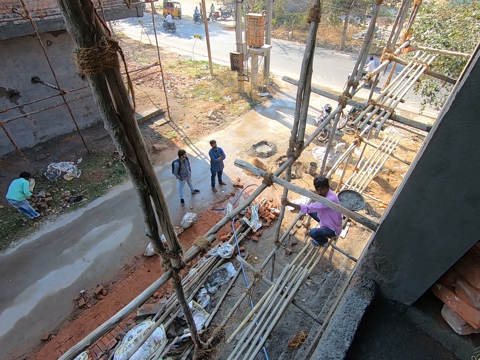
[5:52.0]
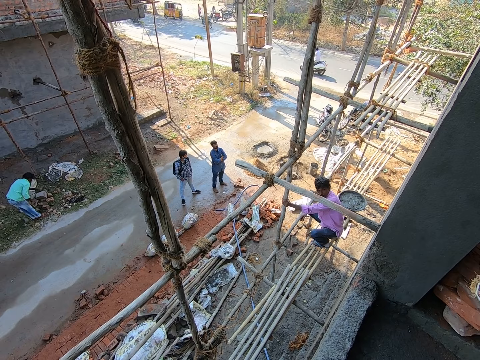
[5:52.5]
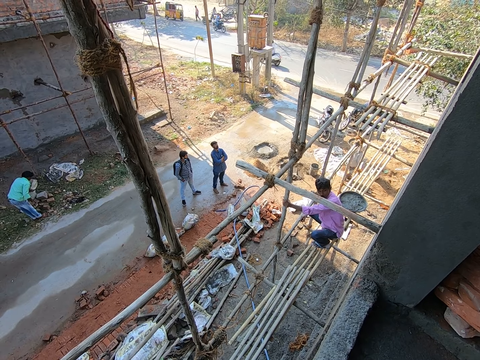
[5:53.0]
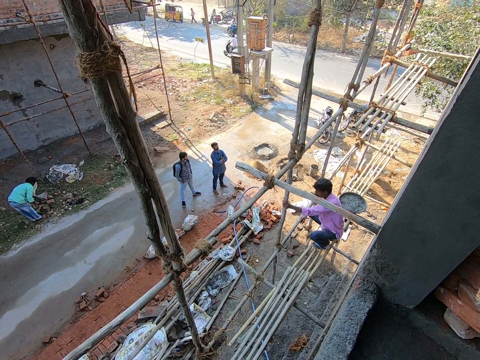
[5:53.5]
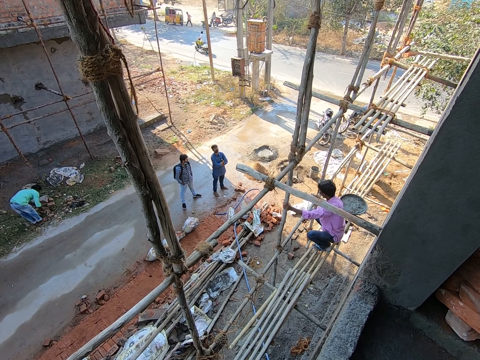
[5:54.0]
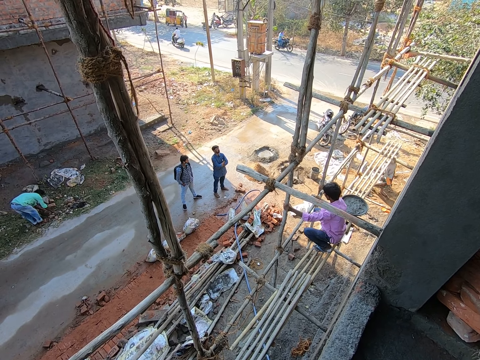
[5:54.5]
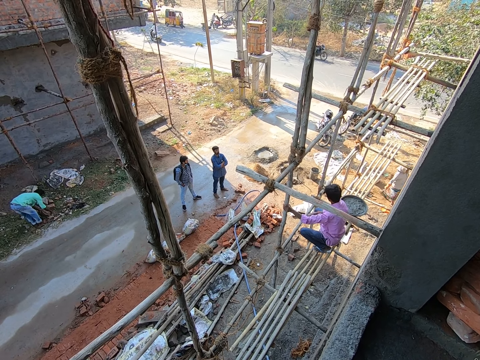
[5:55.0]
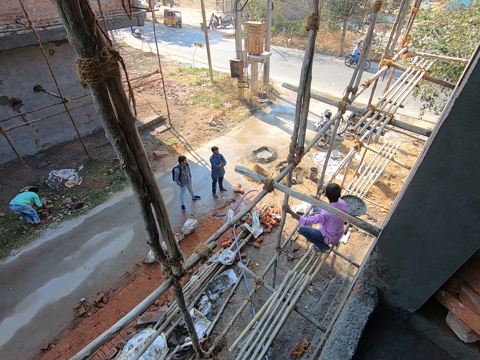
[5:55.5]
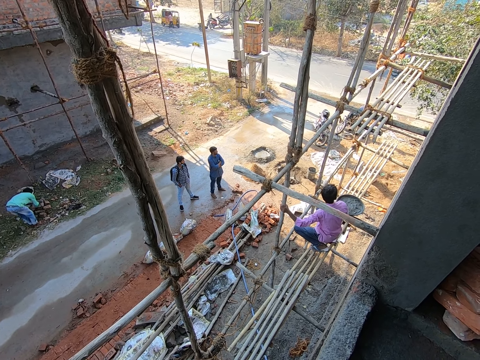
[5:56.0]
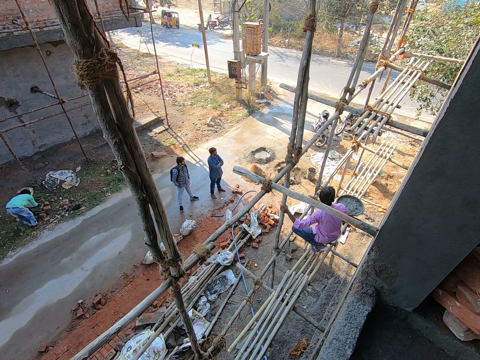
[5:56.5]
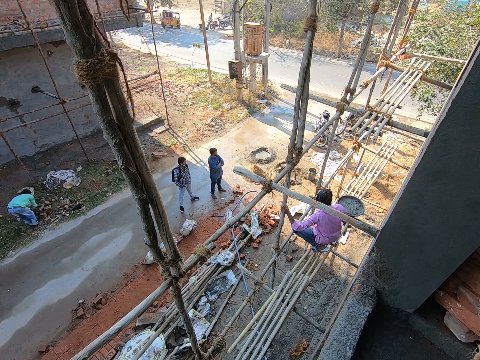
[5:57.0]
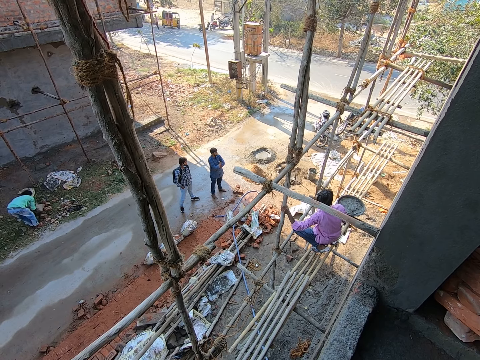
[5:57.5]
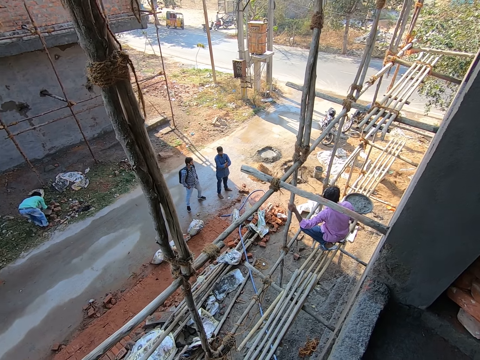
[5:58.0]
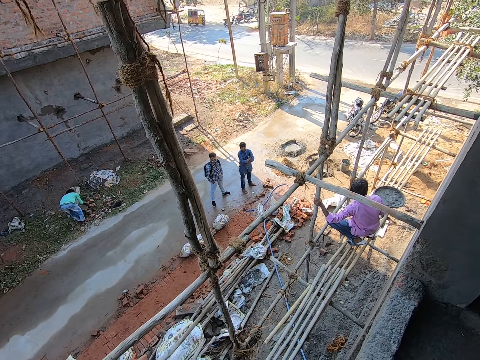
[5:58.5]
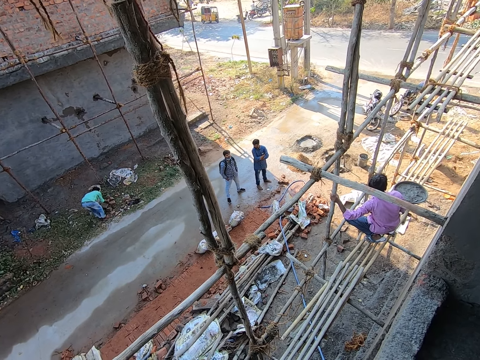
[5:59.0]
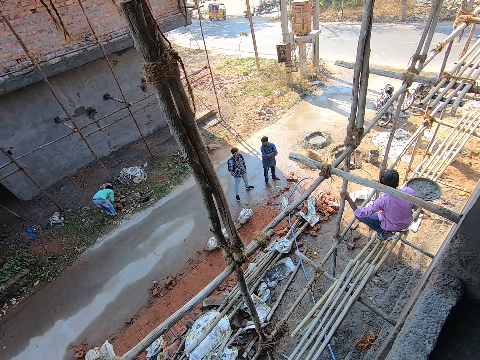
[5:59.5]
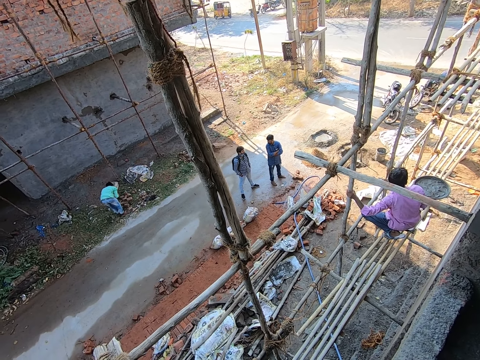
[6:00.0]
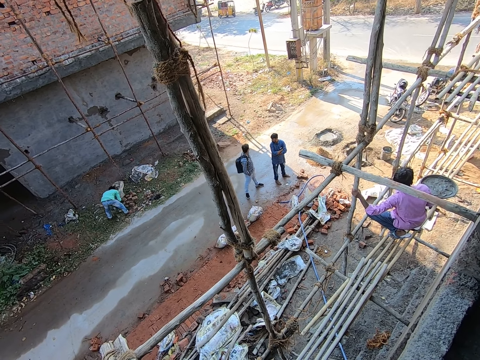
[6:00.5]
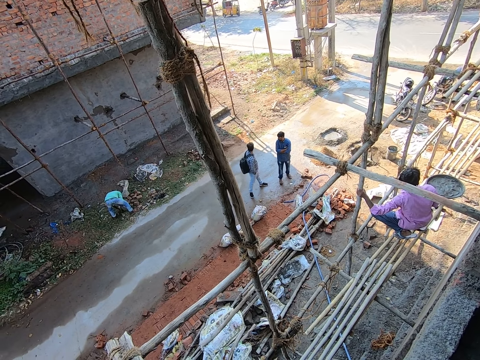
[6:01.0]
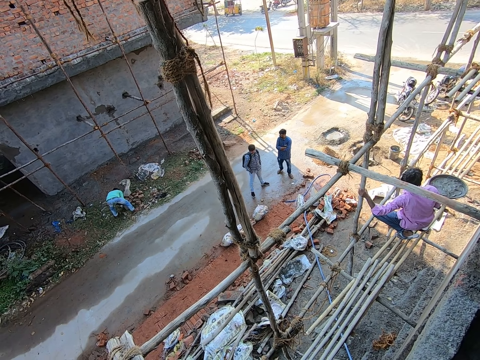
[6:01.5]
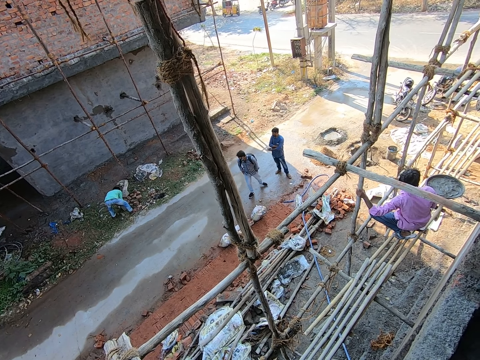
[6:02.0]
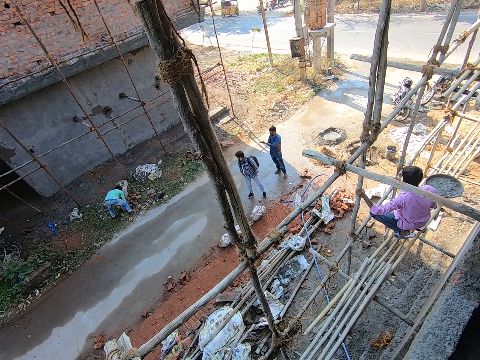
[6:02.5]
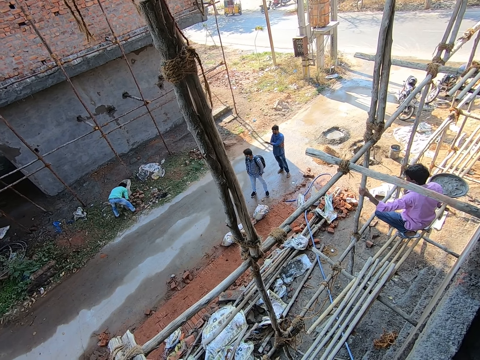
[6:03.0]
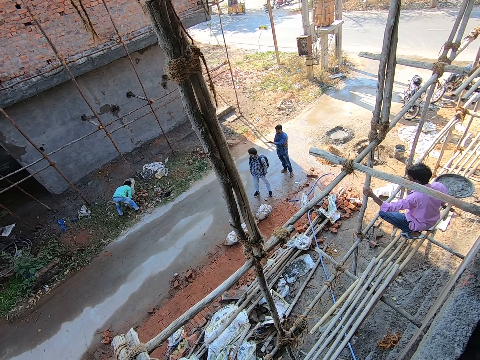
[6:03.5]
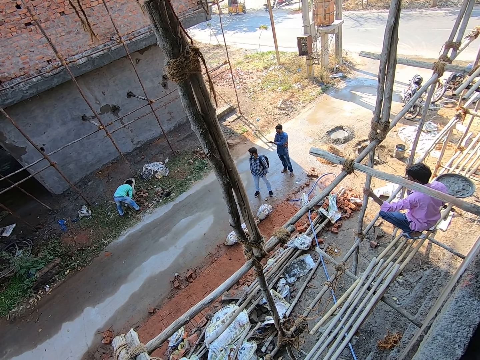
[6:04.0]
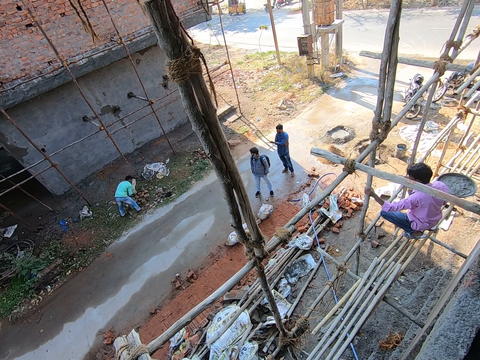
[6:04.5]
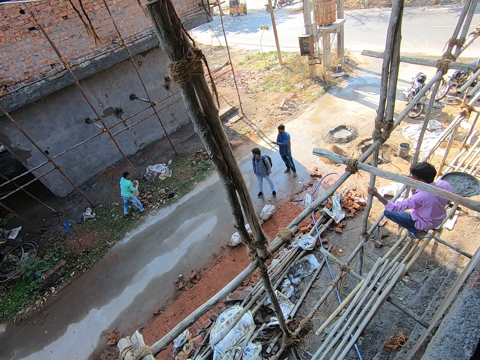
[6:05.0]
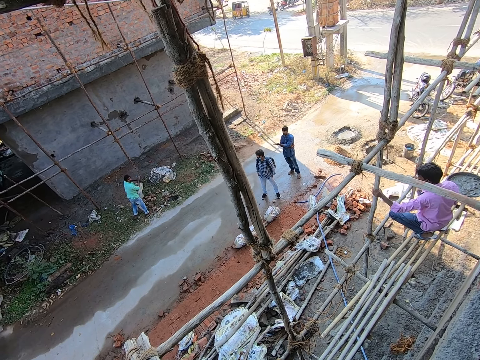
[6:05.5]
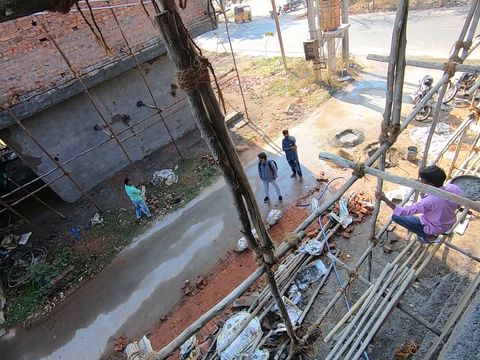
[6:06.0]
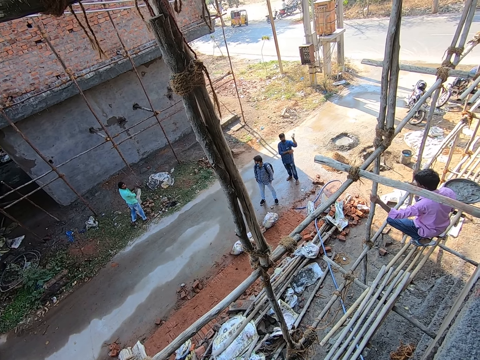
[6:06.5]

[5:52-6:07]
The man drops the hammer on the ground with his right hand. The camera wearer moves. They look through the window. Another man converses with the first man.

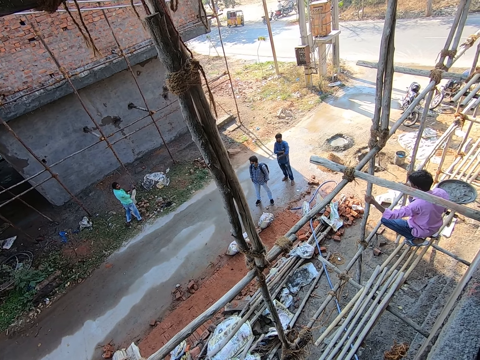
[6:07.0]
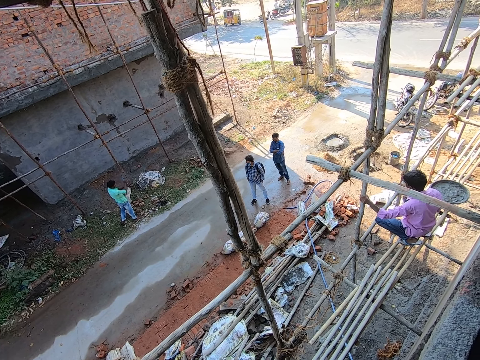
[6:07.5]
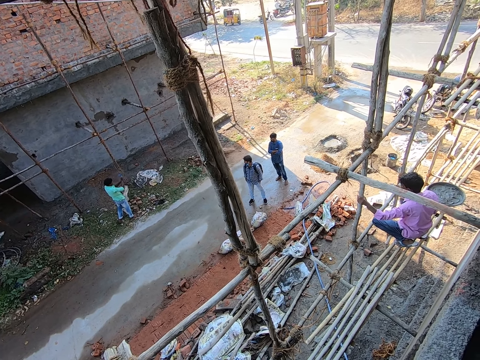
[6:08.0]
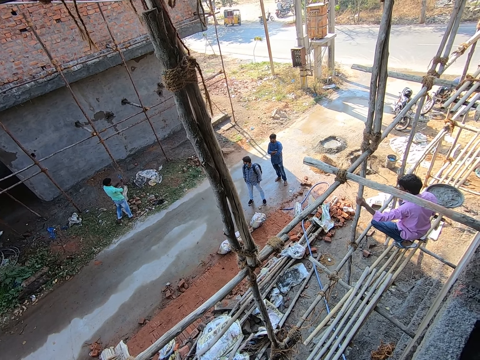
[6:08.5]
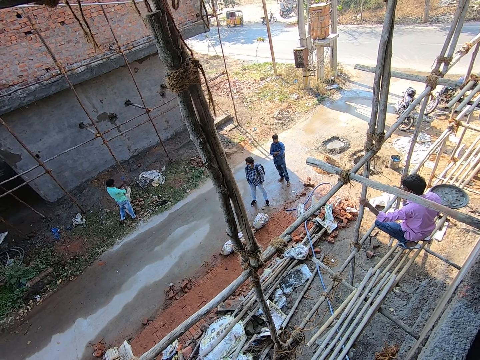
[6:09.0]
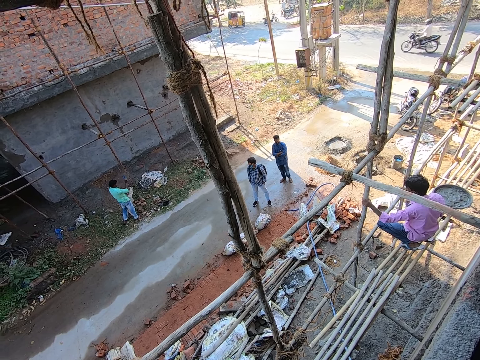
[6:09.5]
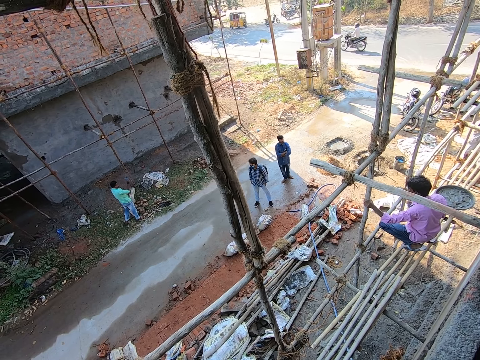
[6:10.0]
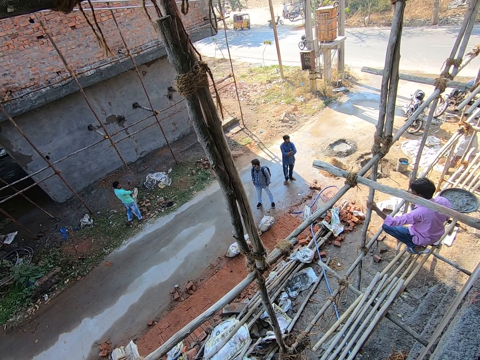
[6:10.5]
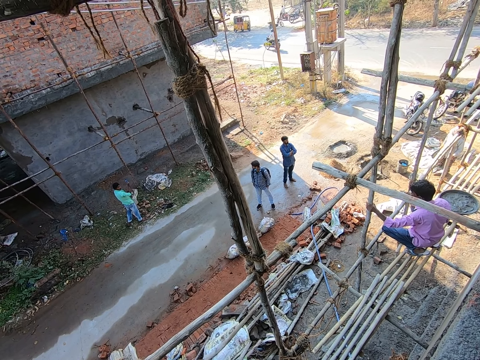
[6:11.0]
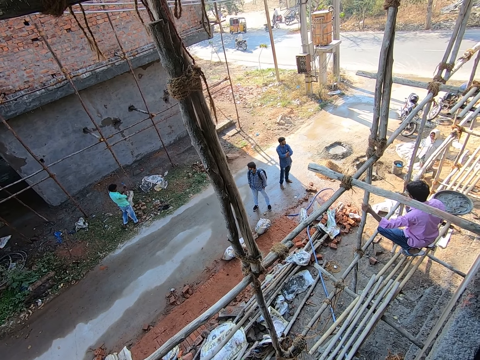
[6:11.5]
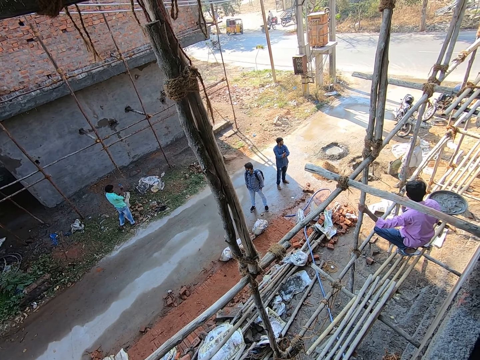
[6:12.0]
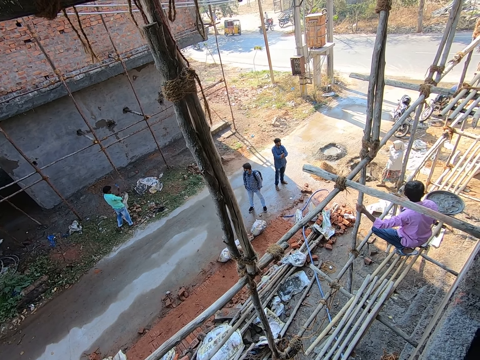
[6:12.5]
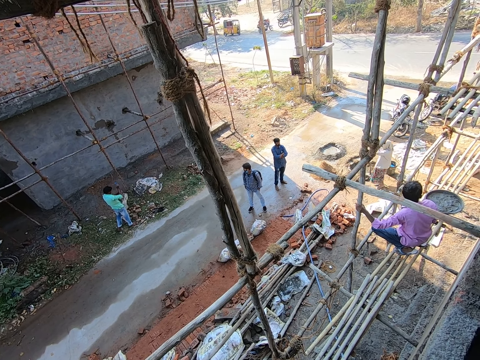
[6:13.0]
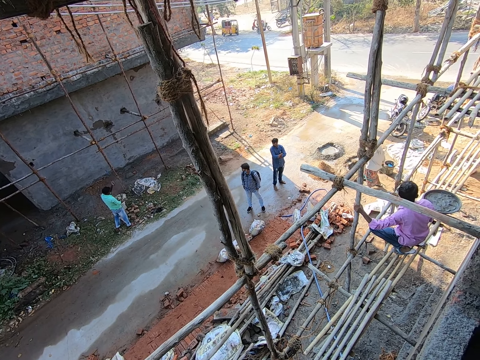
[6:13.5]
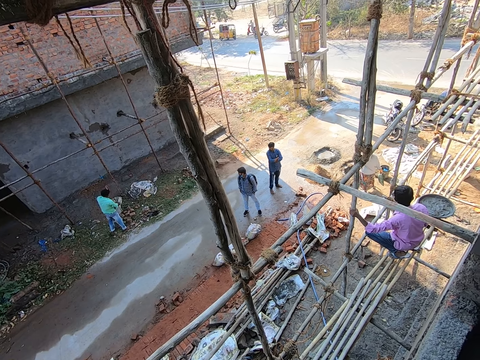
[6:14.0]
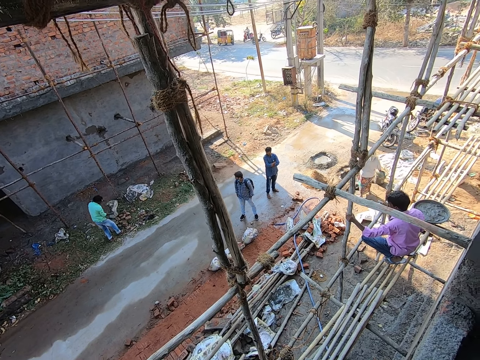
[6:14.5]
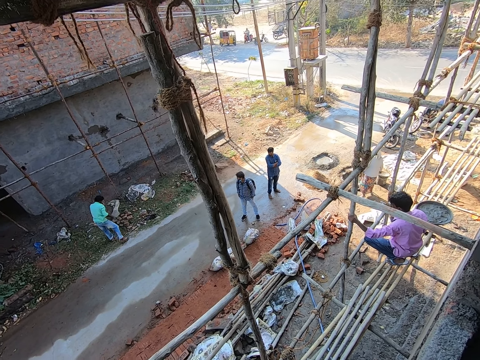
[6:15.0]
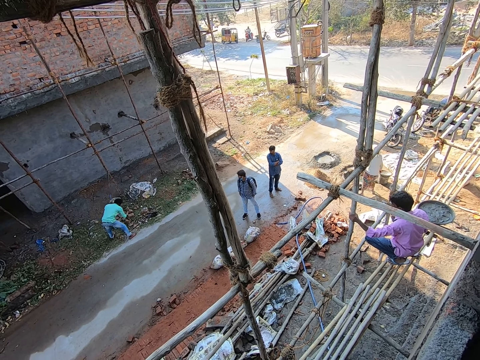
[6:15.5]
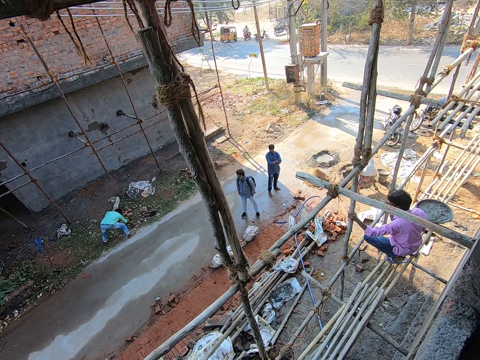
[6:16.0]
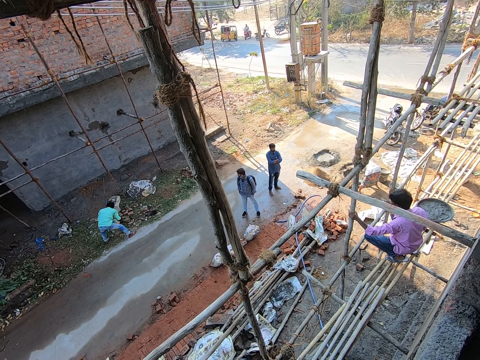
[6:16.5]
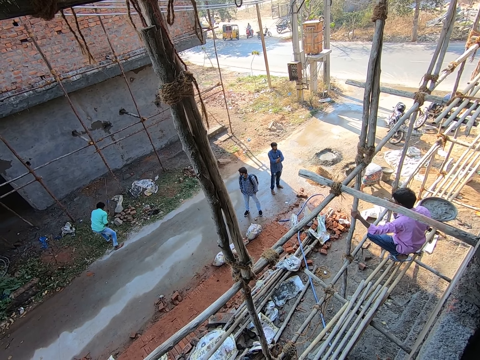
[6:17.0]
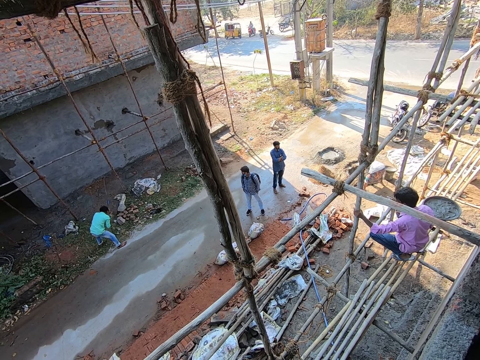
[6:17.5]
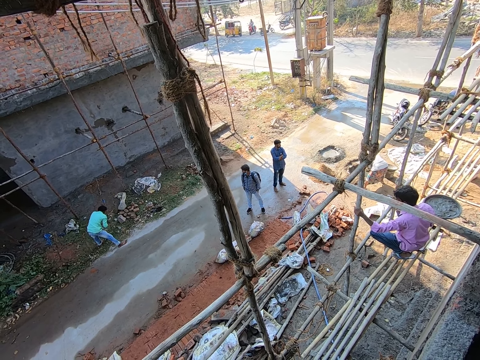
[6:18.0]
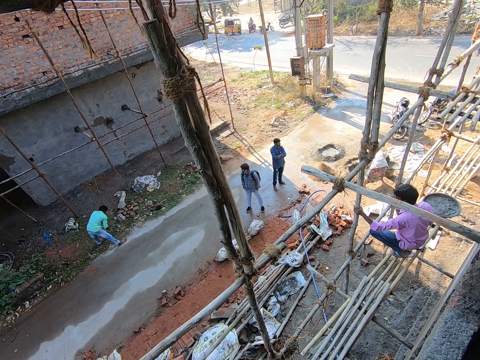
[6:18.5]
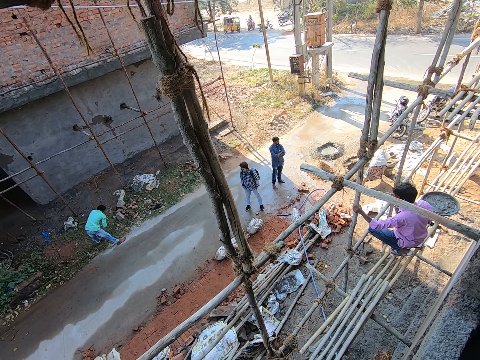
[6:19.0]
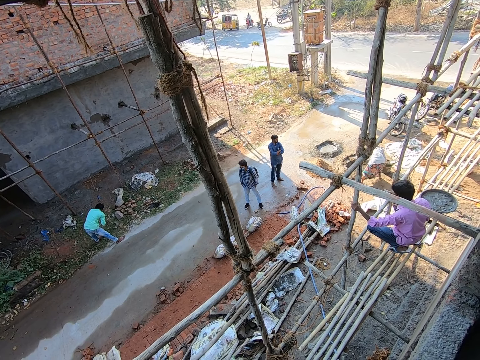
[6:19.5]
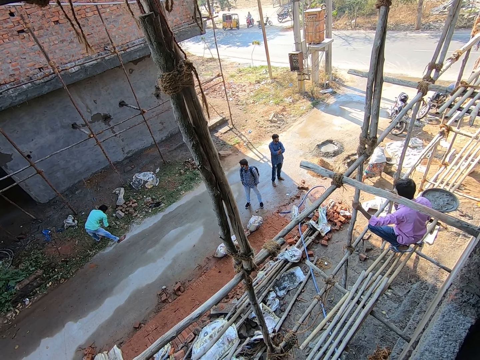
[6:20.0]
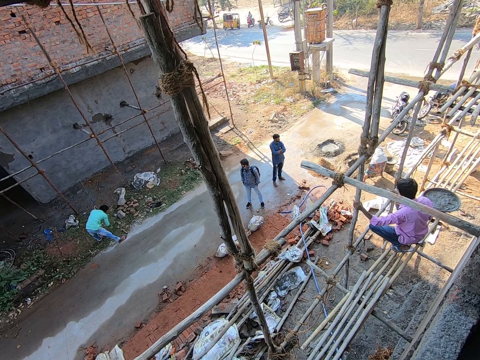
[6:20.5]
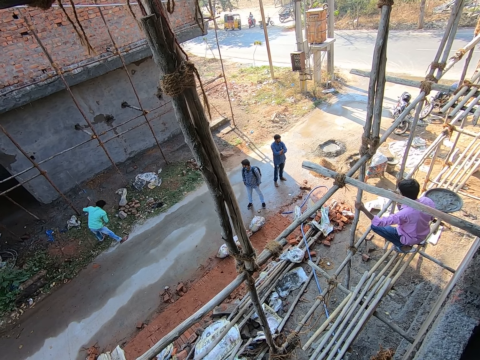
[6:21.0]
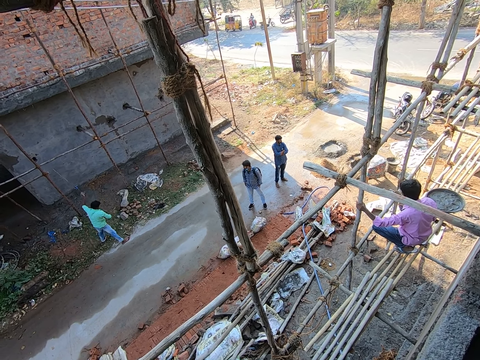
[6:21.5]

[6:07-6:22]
The man picks up the hammer on the ground with his right hand. The man hits an iron rod into the ground with his right hand. The man drops the hammer on the ground with his right hand.
